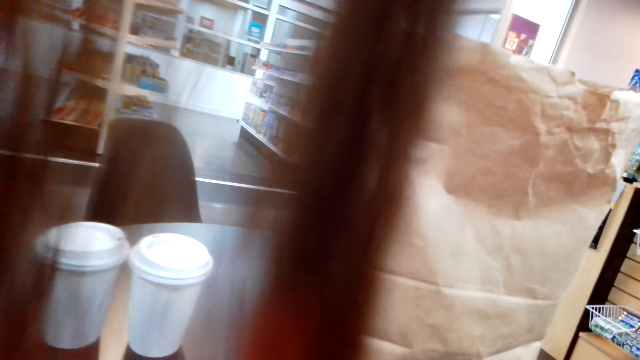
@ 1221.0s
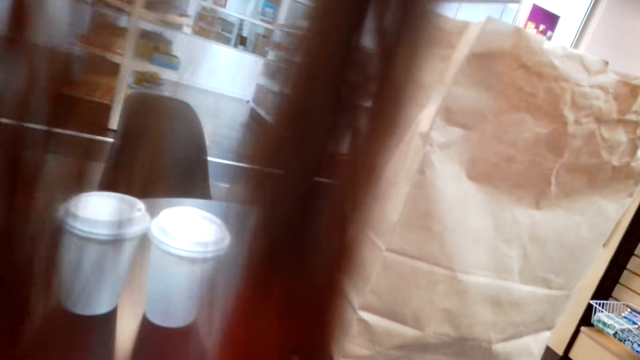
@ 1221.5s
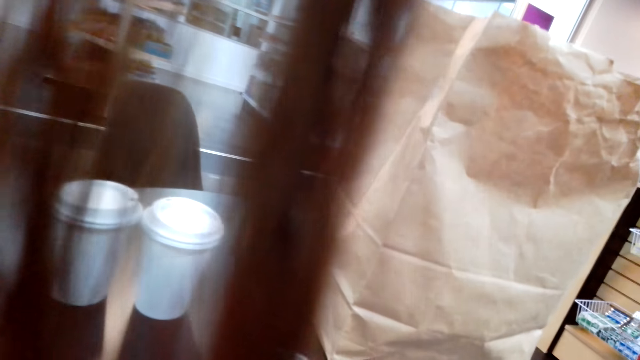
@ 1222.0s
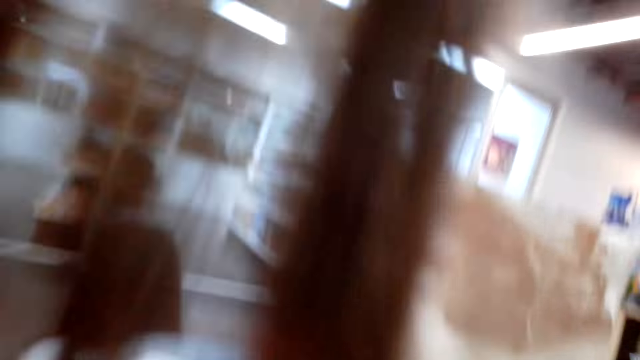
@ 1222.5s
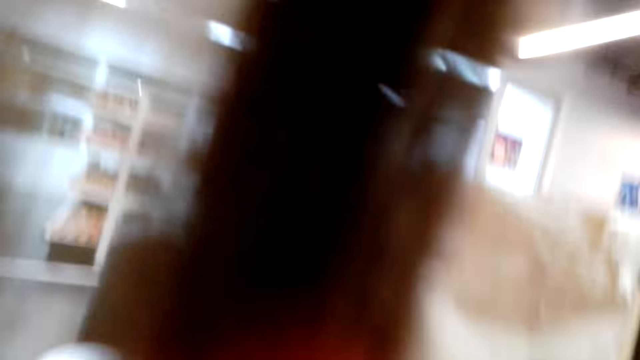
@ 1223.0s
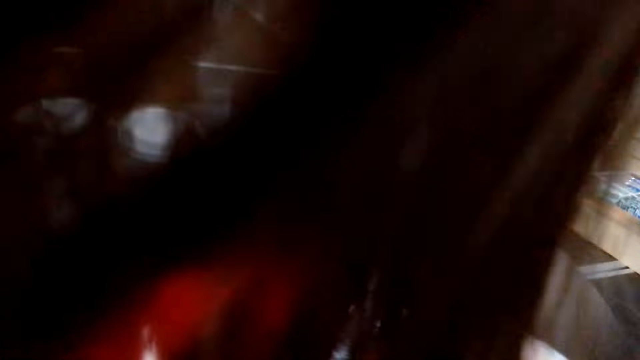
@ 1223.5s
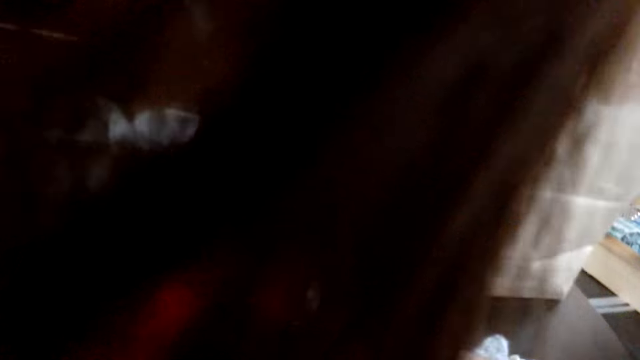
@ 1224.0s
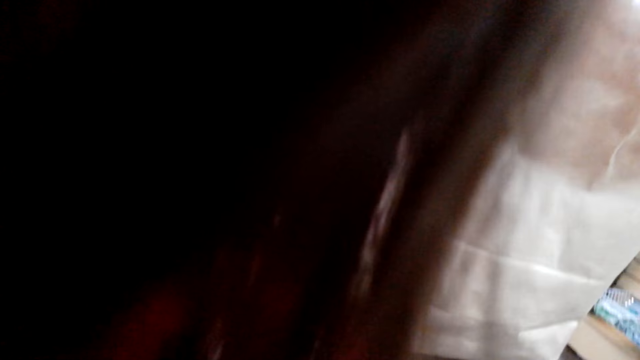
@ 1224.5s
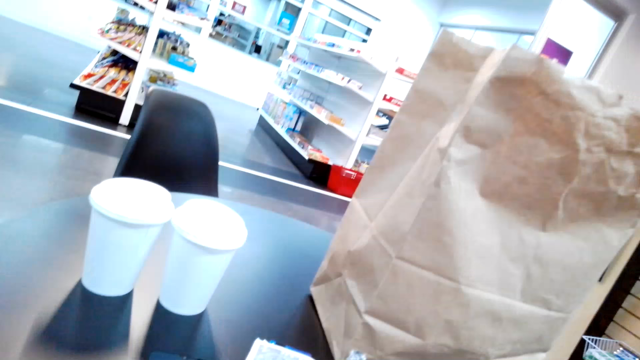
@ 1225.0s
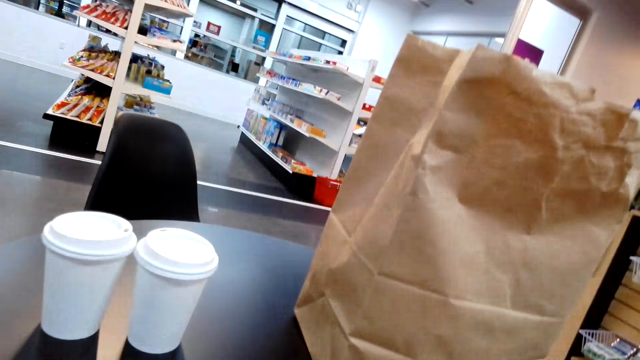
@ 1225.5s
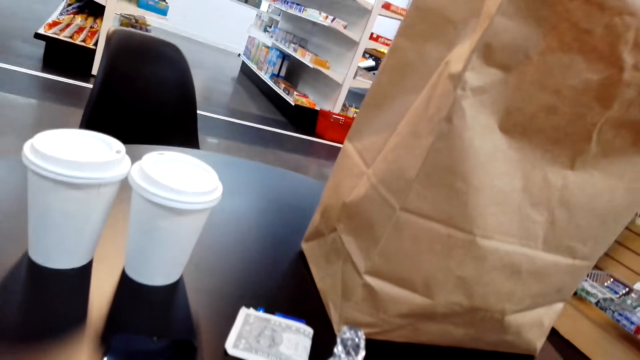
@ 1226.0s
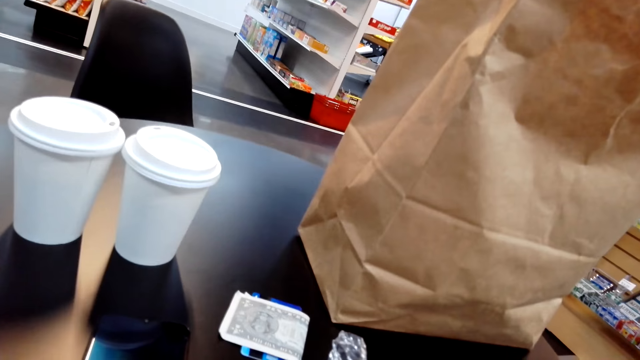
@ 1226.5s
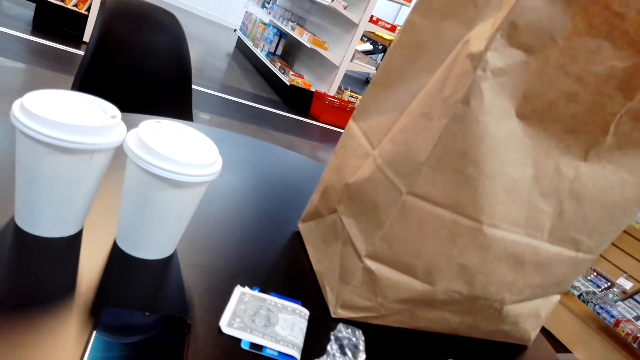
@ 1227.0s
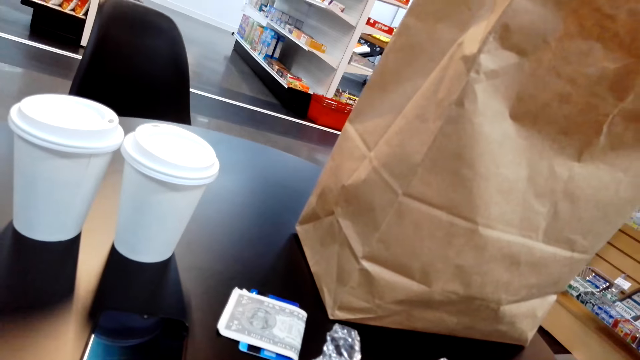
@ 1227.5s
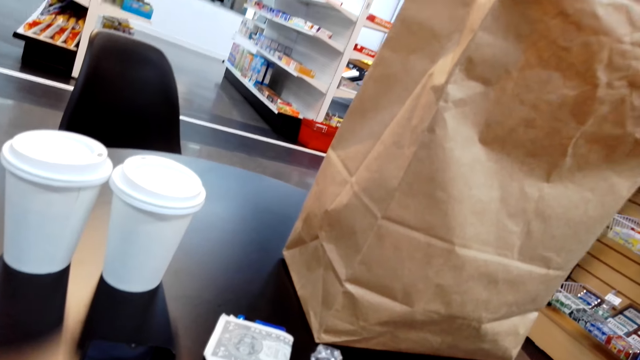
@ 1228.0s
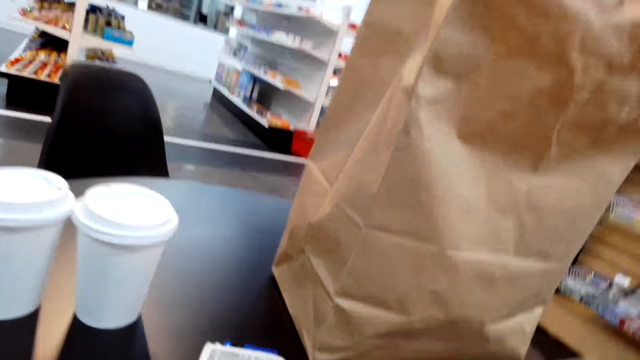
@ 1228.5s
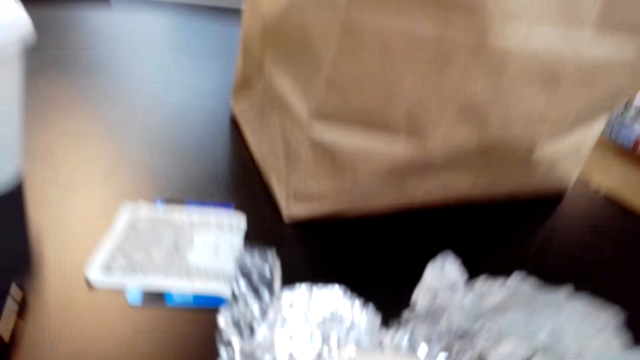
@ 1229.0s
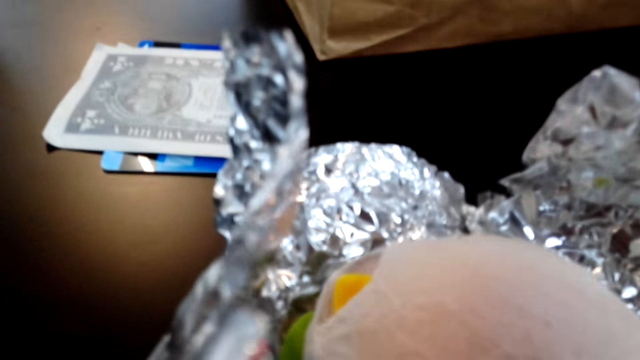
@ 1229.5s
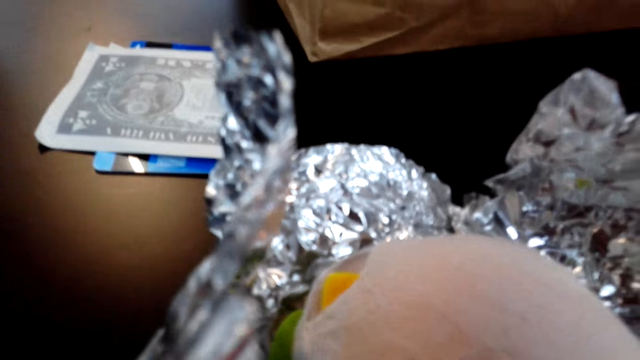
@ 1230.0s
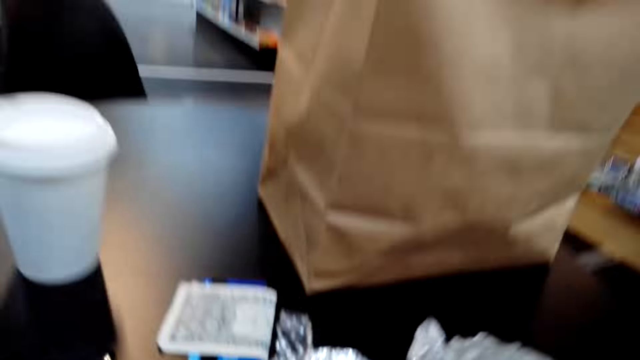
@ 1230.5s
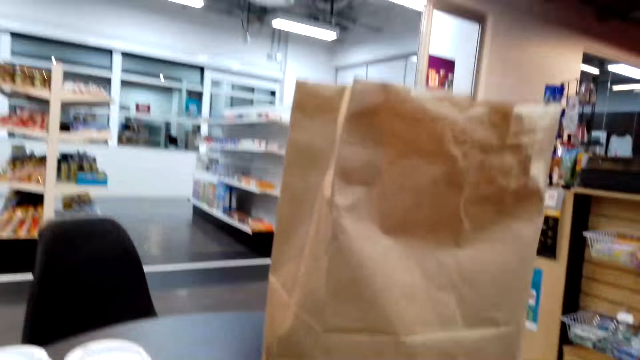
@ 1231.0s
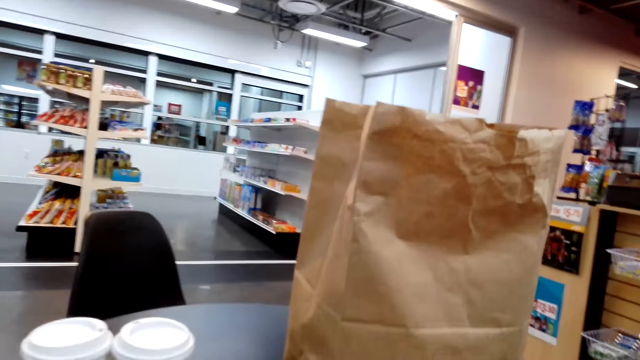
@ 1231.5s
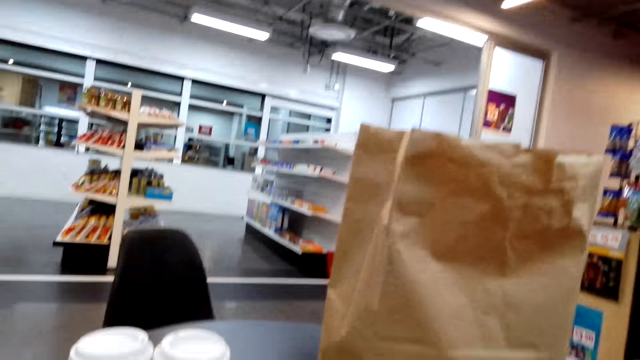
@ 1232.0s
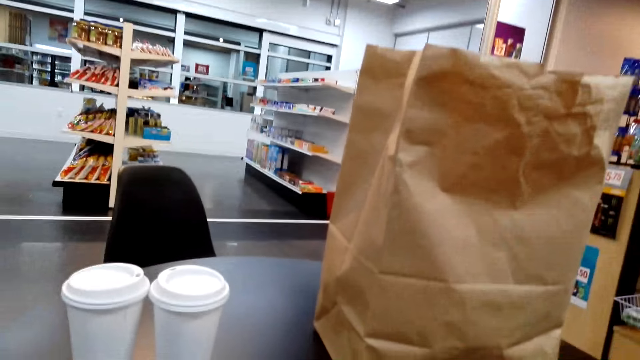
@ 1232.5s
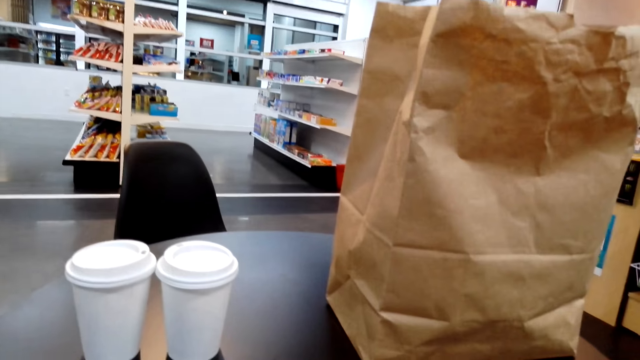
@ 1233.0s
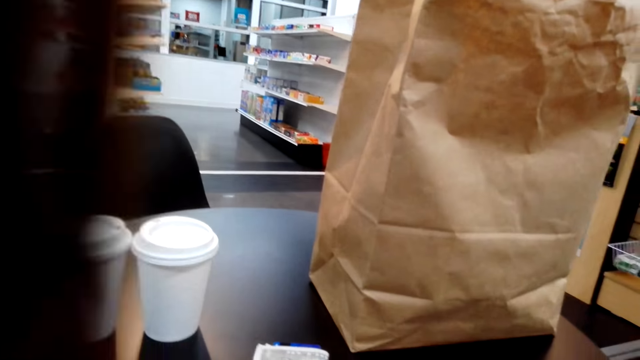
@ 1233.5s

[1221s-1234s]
The camera wearer looks at a sandwich.

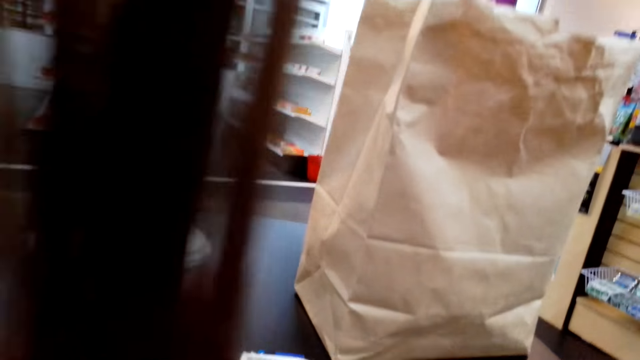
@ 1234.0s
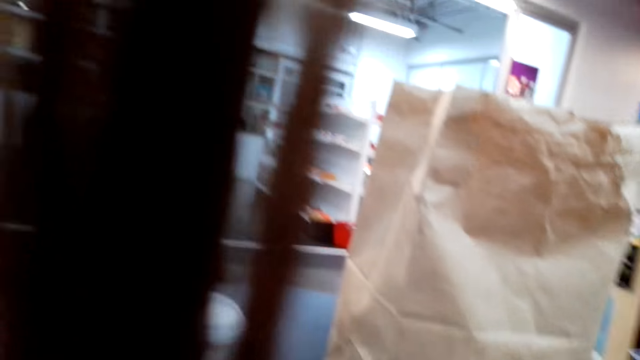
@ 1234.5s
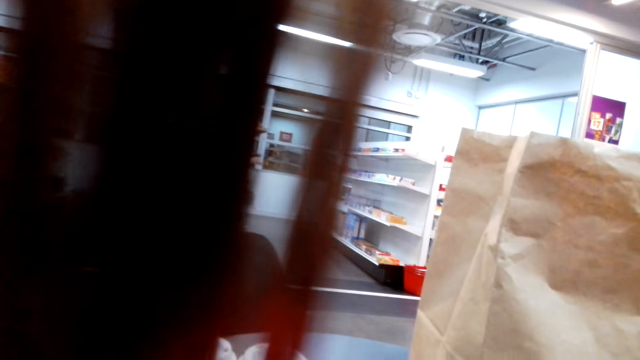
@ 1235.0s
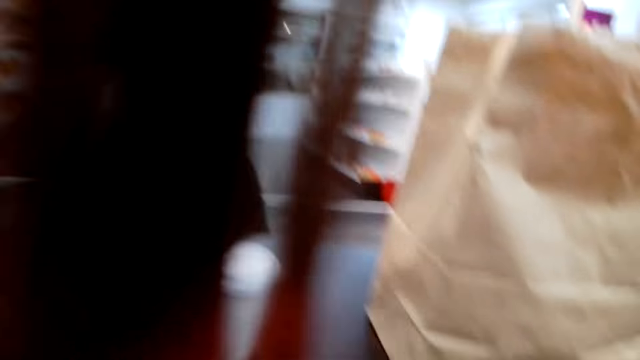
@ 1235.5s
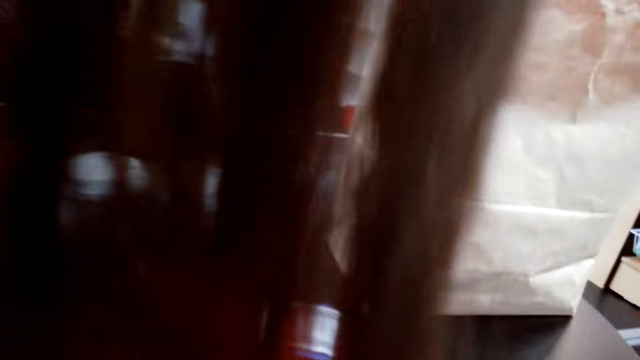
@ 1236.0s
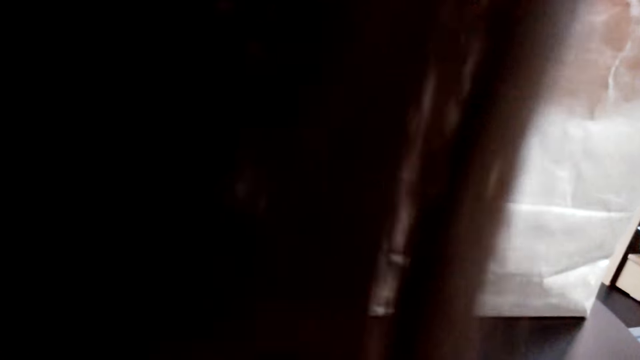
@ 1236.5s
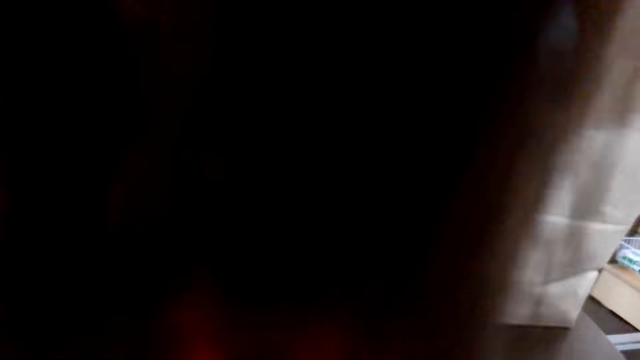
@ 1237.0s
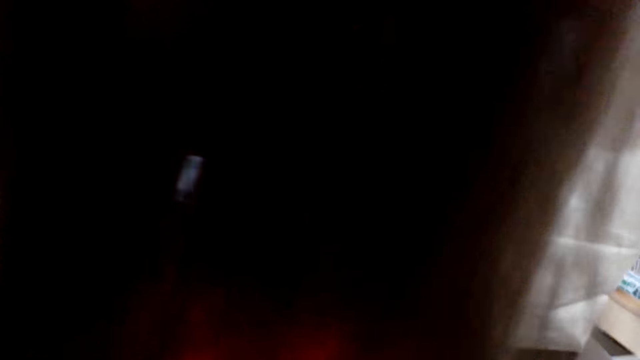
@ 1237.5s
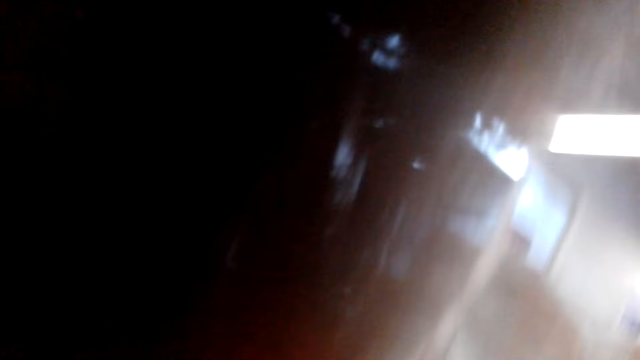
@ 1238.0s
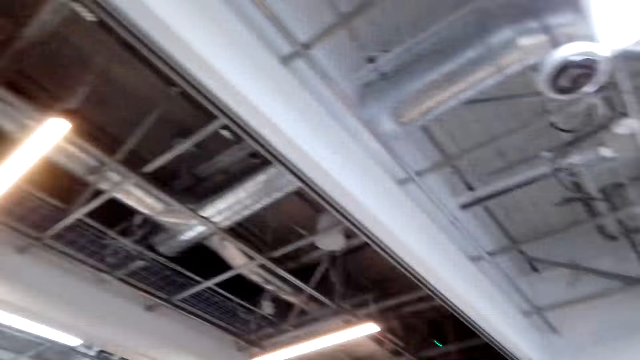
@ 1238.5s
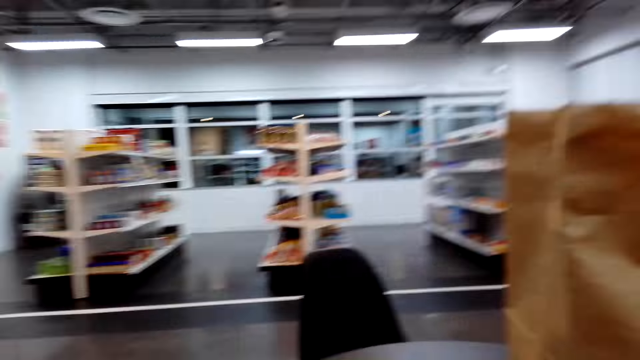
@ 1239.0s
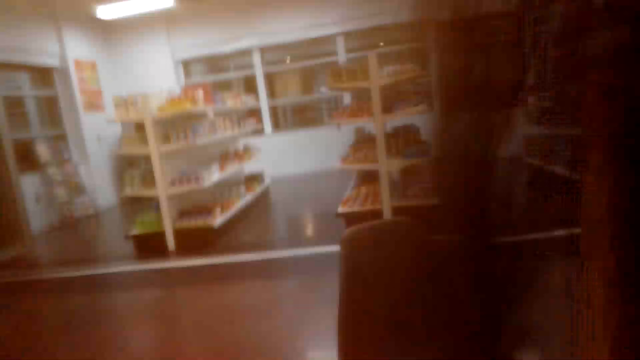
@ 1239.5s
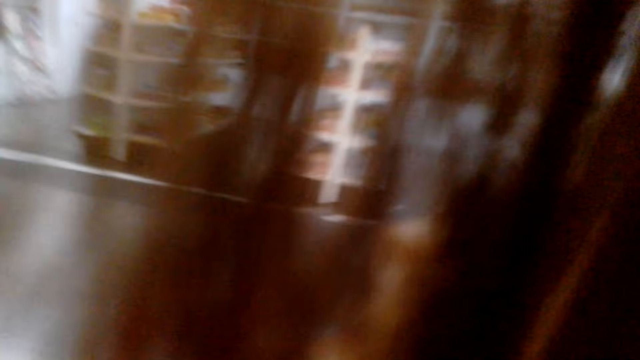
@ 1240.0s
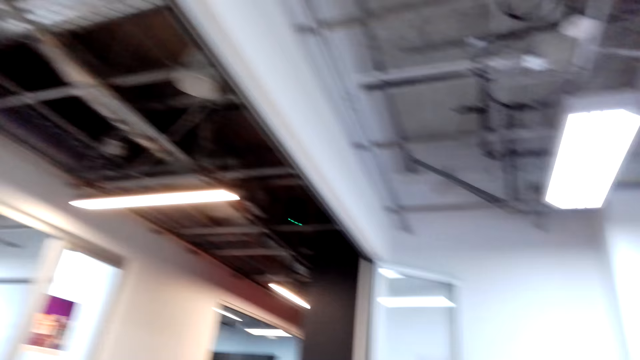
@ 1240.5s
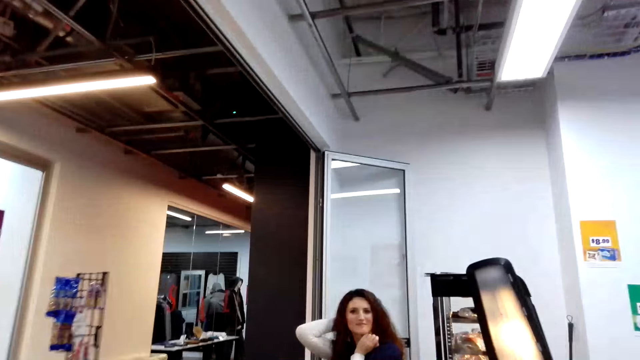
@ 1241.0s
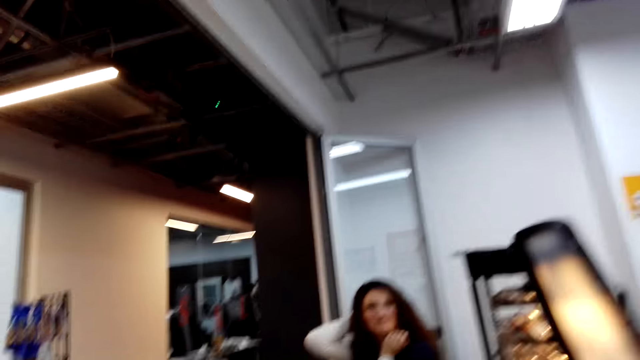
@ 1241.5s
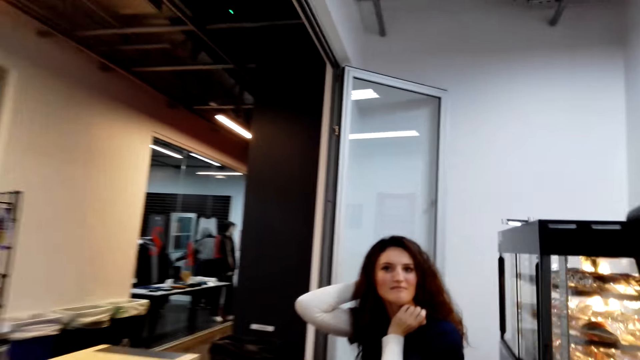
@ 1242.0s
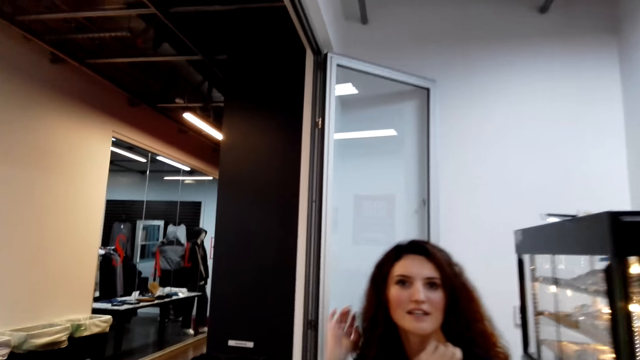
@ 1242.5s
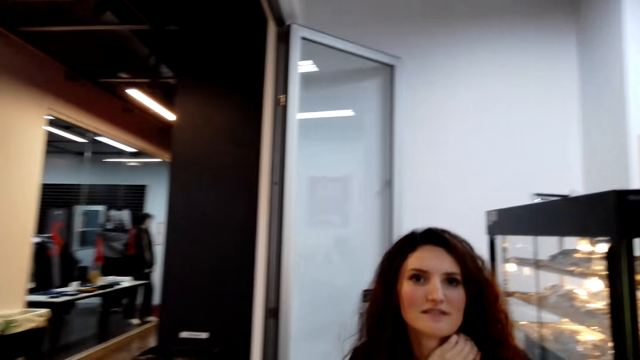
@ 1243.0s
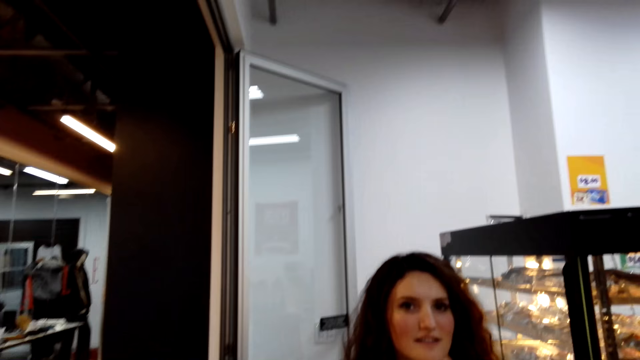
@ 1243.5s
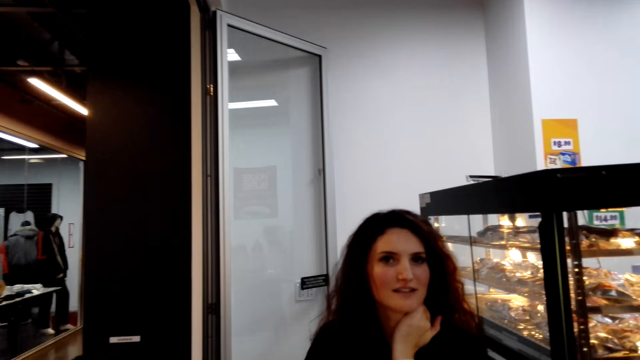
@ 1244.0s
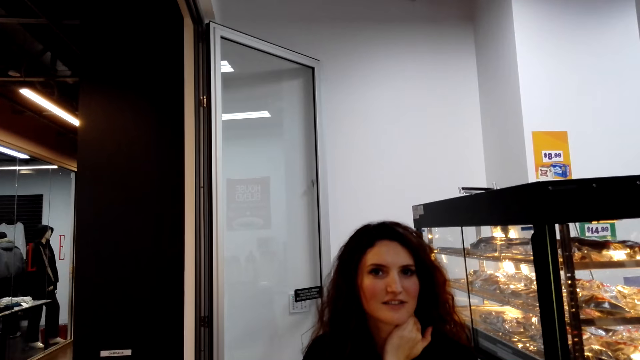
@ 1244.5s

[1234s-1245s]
The camera wearer looks around. They walk. A woman talks to the camera wearer. The woman lowers the right hand.
